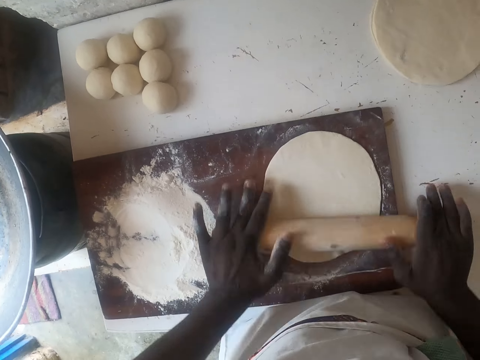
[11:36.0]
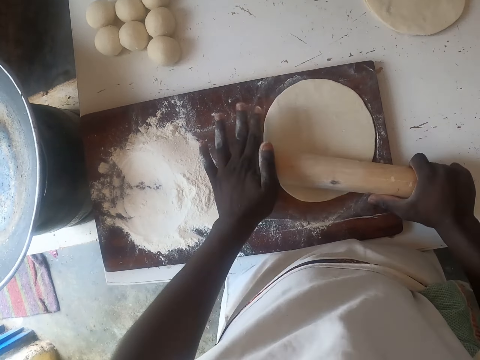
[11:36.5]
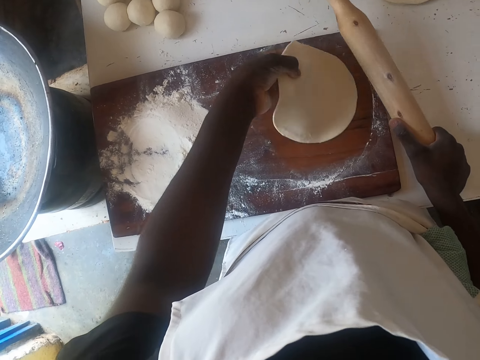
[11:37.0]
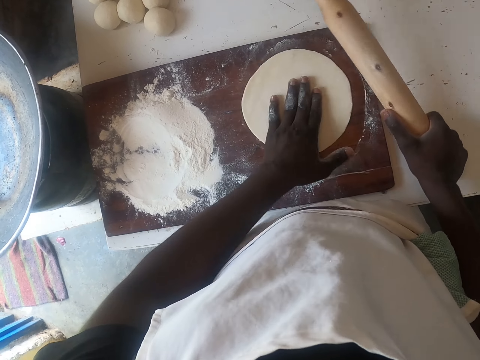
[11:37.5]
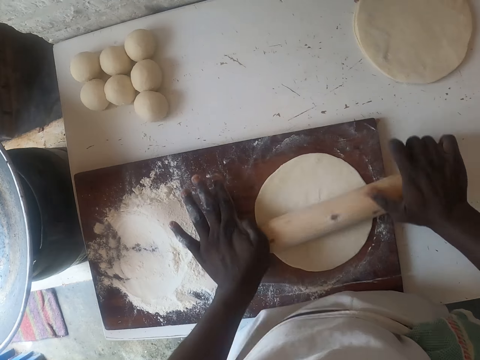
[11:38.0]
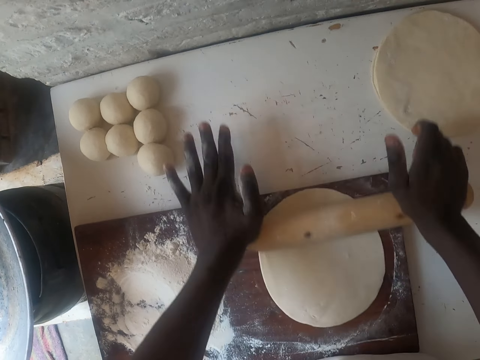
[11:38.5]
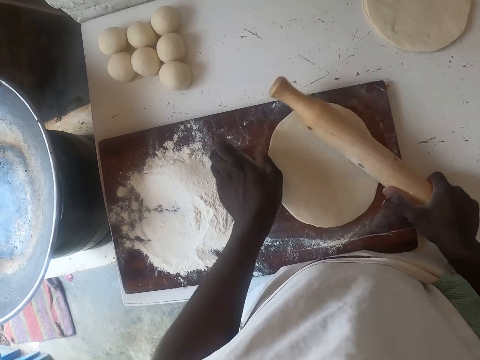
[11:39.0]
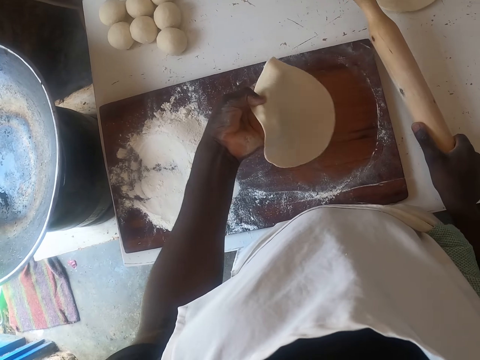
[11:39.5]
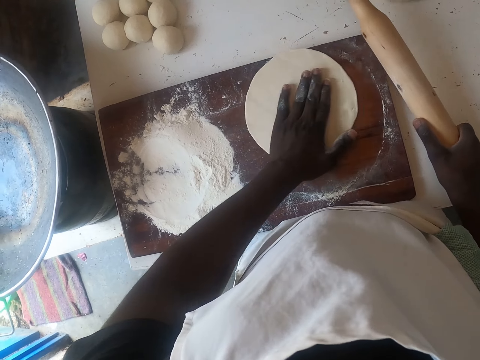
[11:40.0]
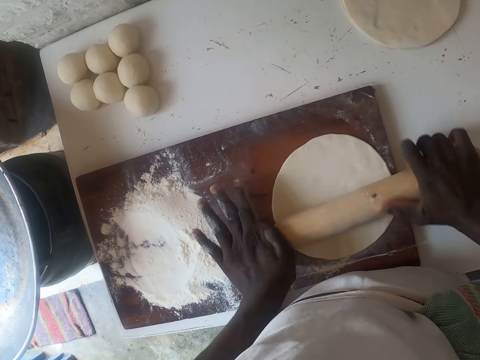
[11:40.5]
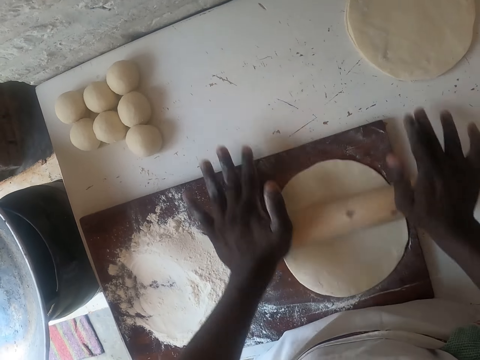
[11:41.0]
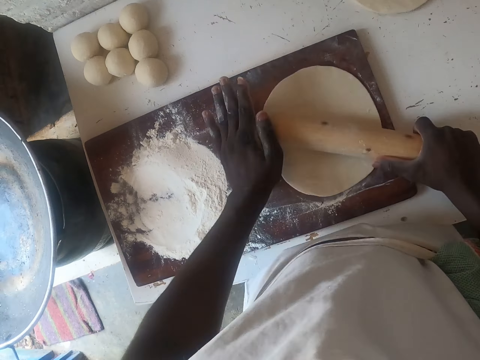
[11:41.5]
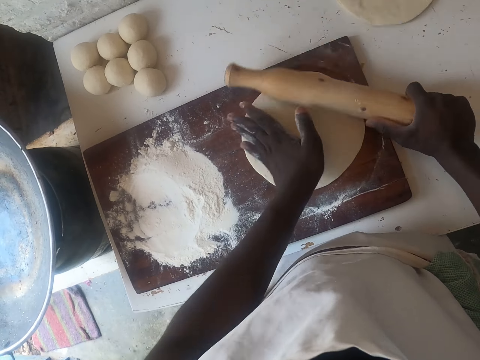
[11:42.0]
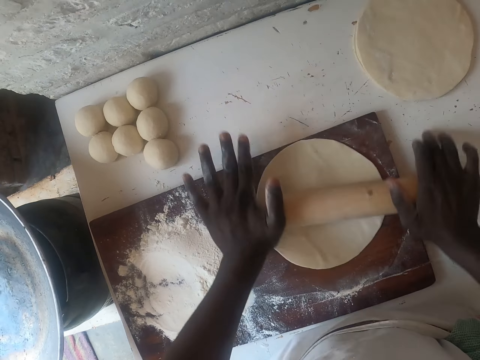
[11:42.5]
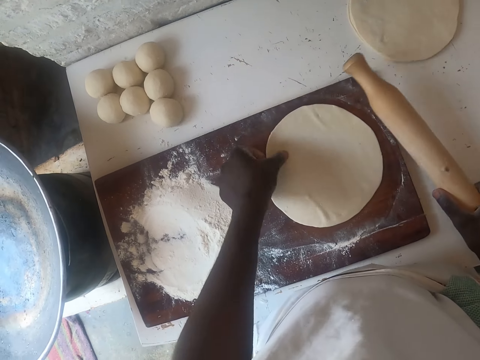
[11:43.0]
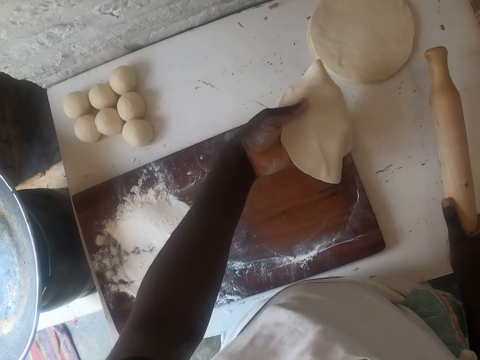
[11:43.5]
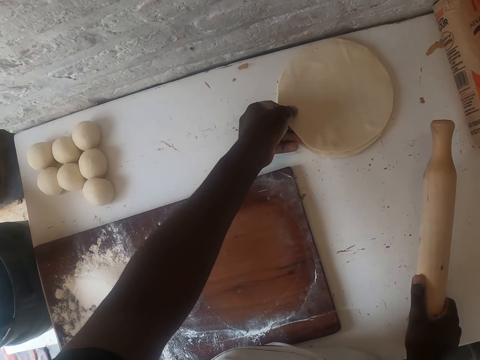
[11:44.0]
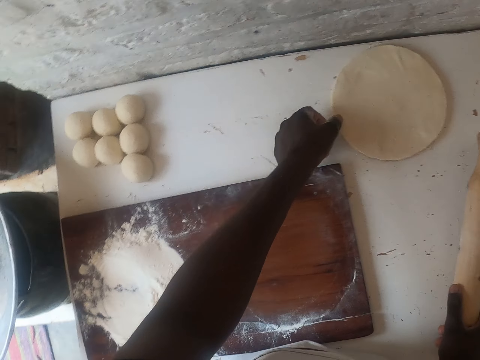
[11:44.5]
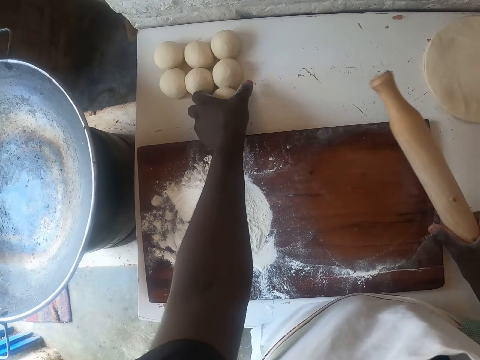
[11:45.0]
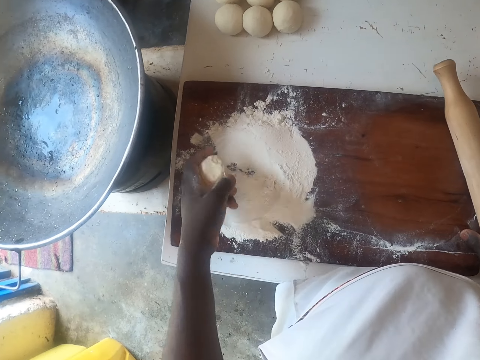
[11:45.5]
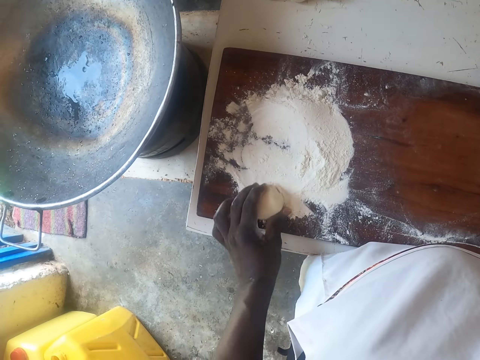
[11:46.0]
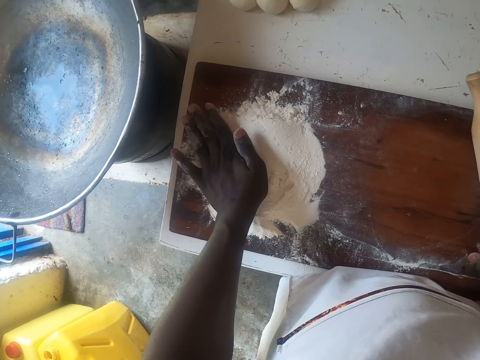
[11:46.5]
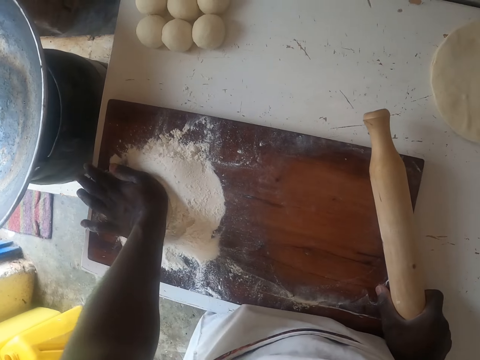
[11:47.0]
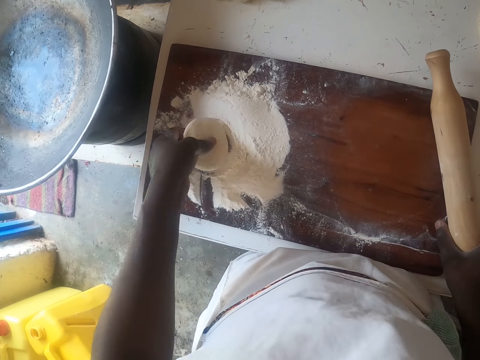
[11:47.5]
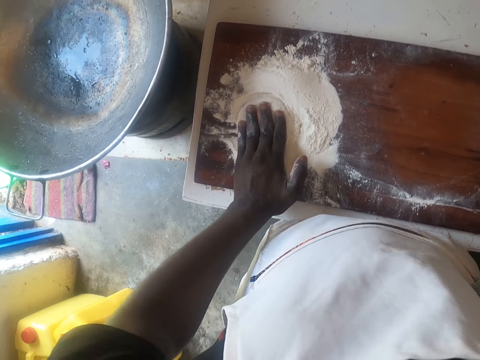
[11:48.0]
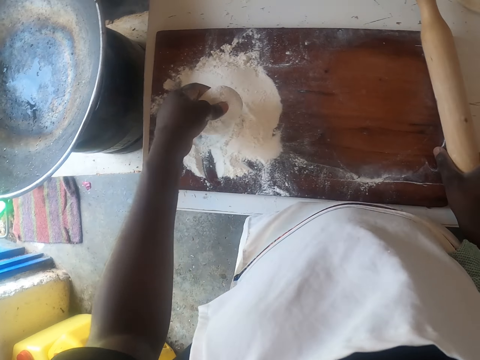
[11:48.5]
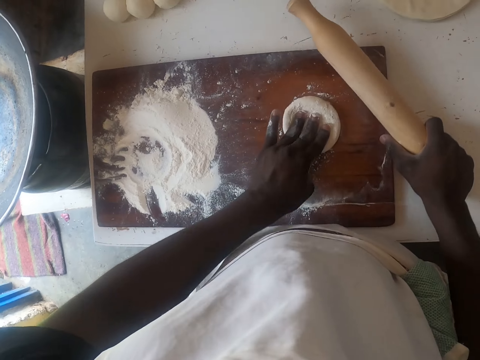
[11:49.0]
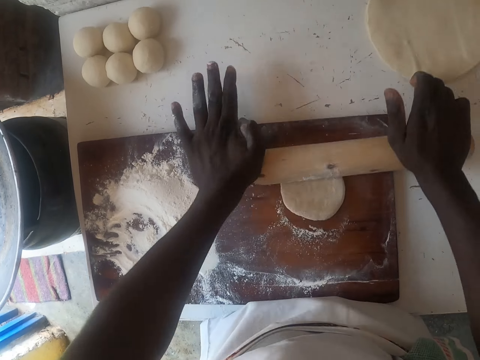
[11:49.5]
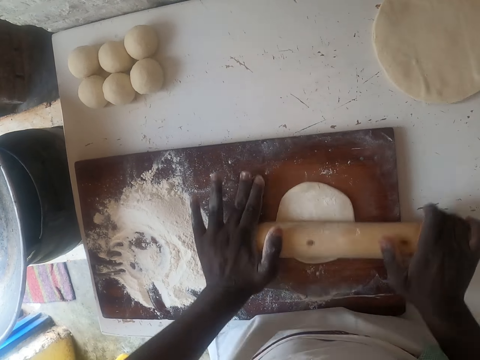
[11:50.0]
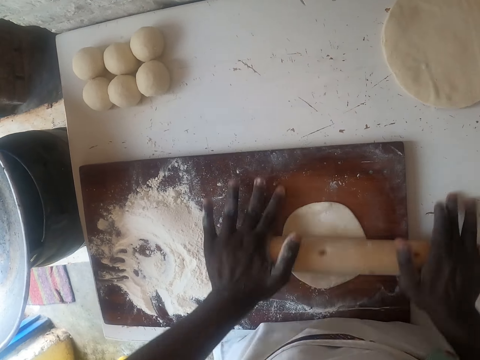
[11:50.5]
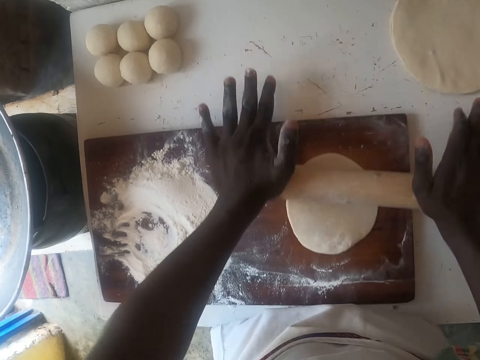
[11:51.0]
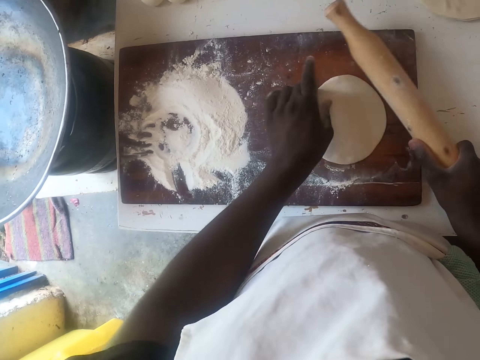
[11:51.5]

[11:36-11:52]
The camera wearer turns the dough. They roll the dough with a rolling stick. They turn the dough. They roll the dough with a rolling stick. They put the rolled dough on the counter top. They pick up the dough. They put the dough in flour. They roll the dough in the flour. They put the dough on a chopping board. They roll the dough with a rolling stick.

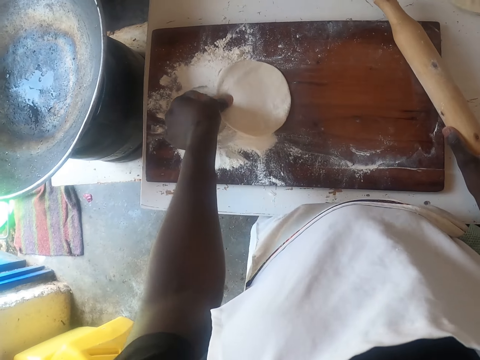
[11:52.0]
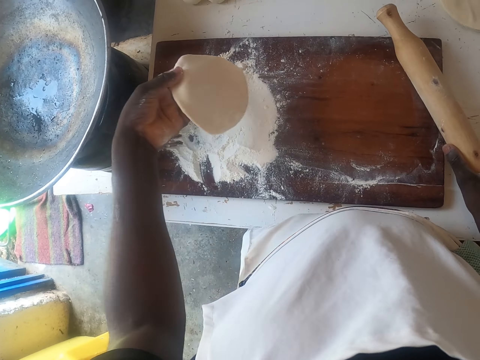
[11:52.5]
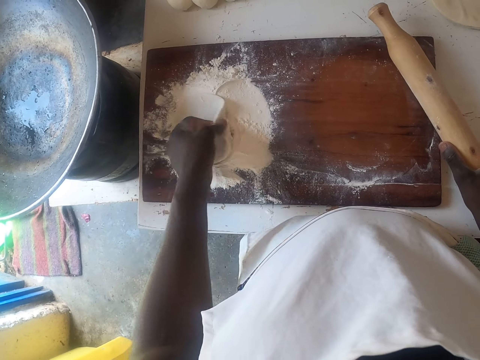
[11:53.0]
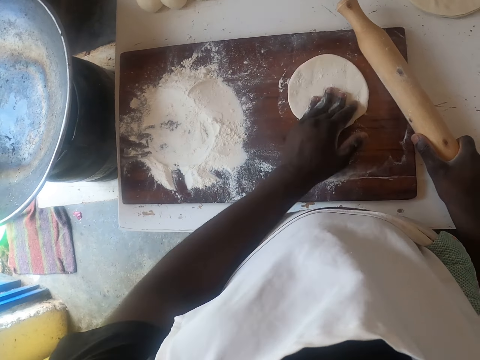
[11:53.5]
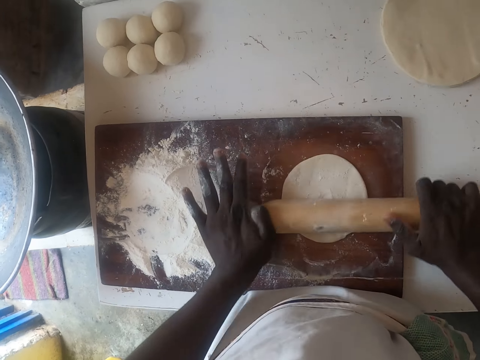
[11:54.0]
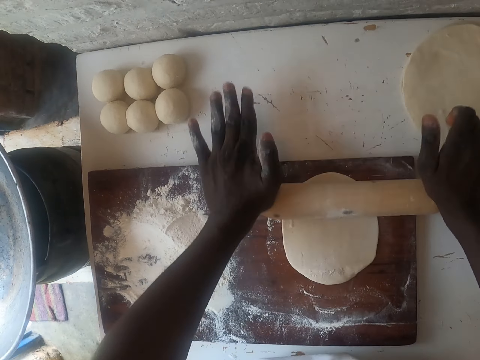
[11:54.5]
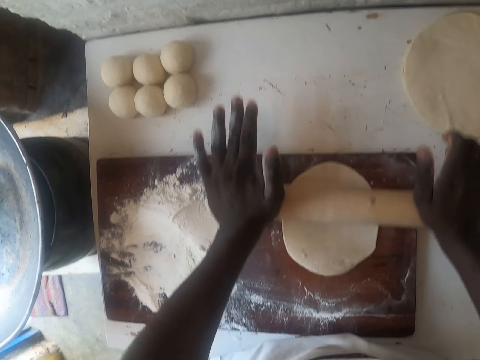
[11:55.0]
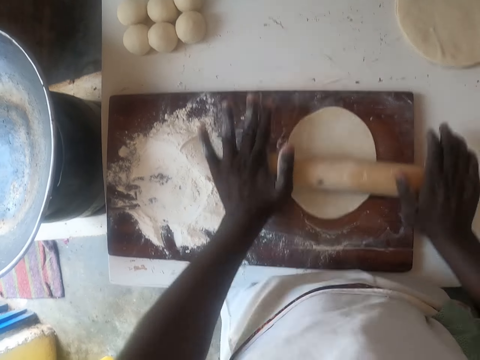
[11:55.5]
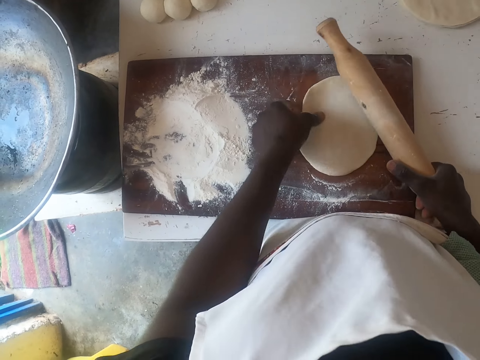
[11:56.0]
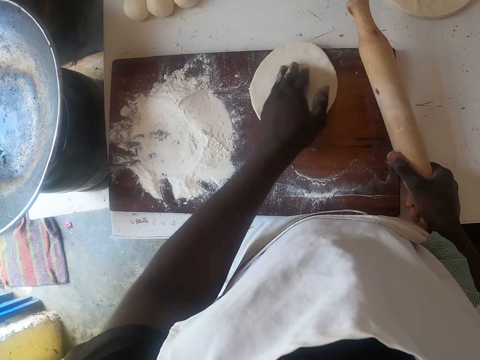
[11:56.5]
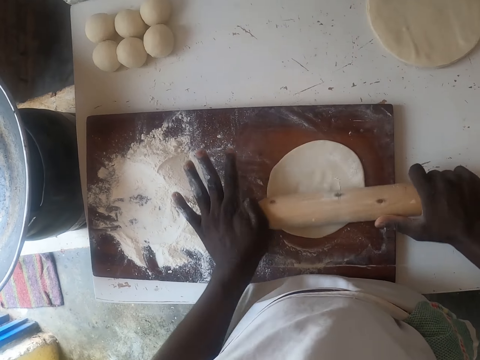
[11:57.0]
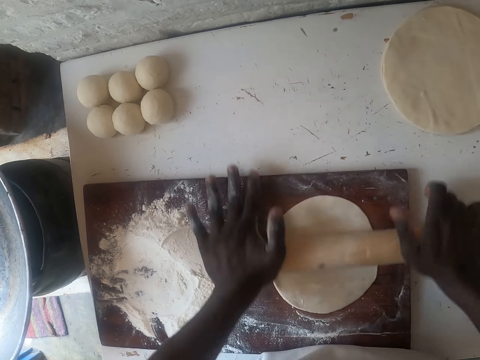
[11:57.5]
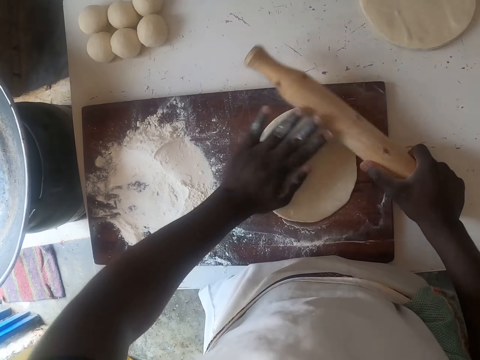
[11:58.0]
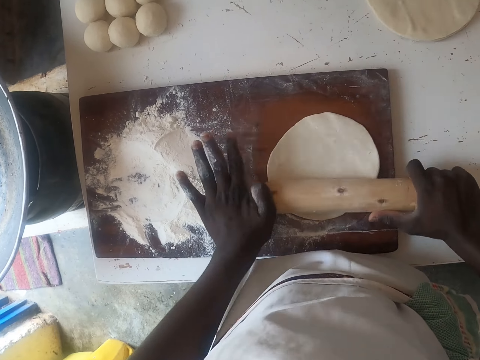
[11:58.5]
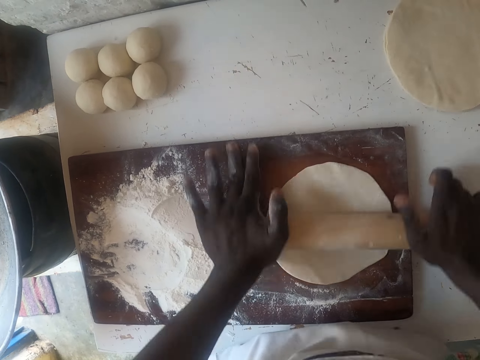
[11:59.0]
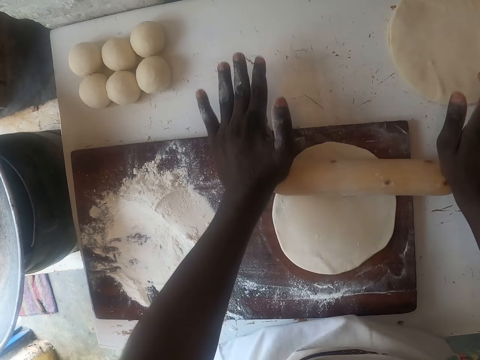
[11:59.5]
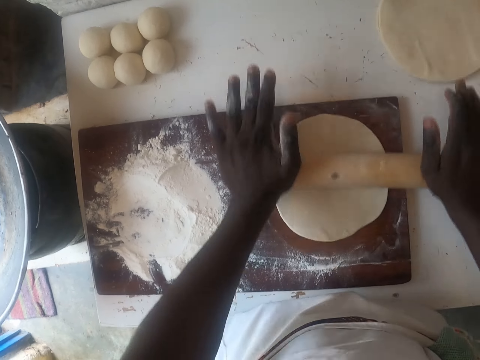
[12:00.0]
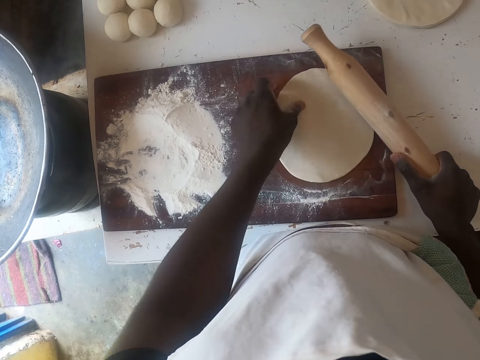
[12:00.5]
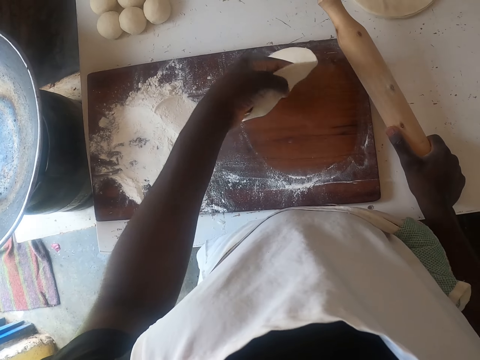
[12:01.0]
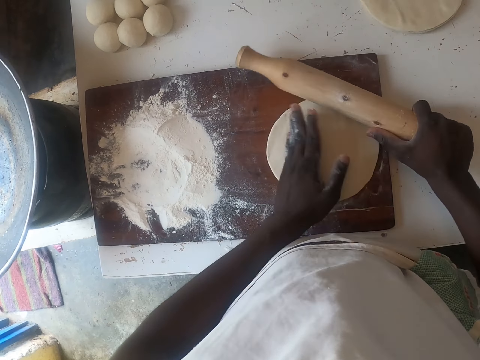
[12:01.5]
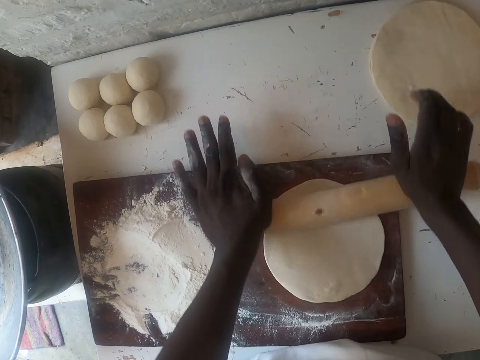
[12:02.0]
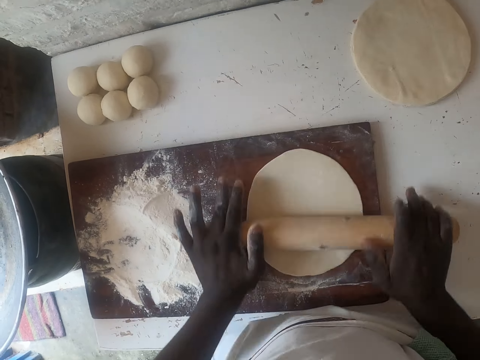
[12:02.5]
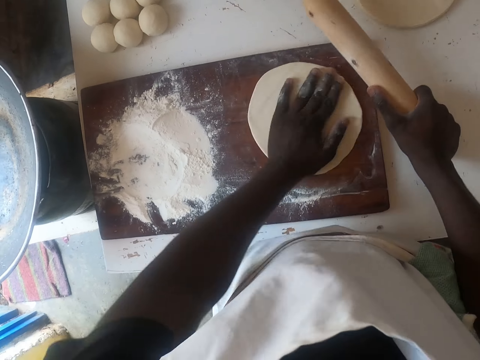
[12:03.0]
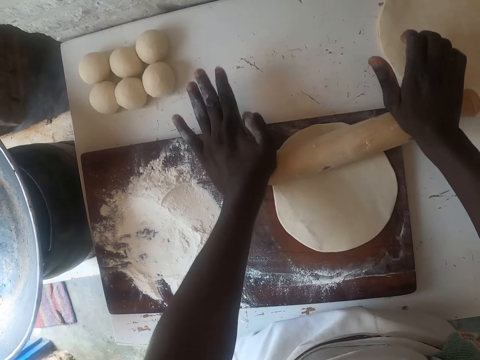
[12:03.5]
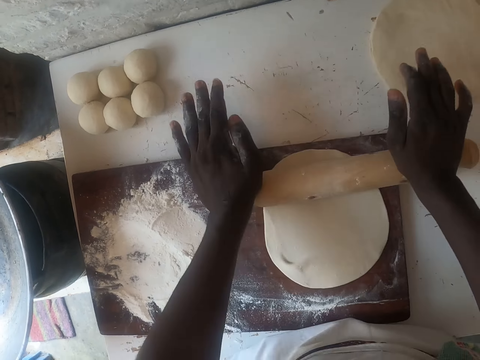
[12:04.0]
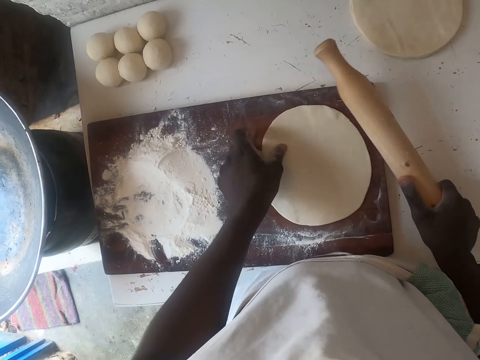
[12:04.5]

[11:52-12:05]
The camera wearer puts the dough in flour. They roll the dough with a rolling stick. They turn the dough. They roll the dough with a rolling stick. They turn the dough. They roll the dough with a rolling stick. They turn the dough. They roll the dough with a rolling stick.
